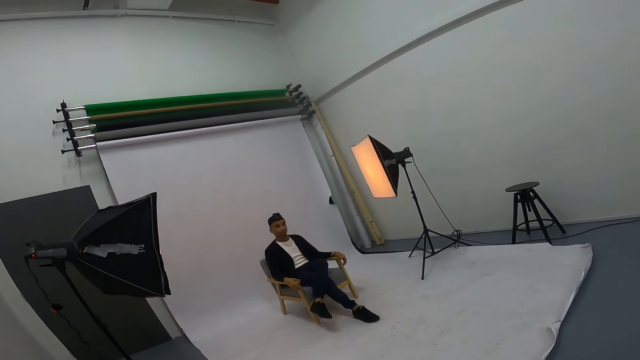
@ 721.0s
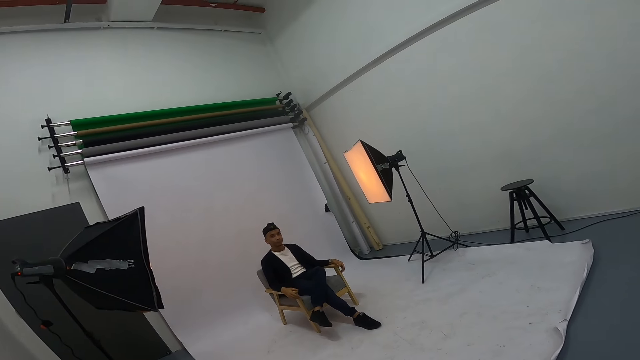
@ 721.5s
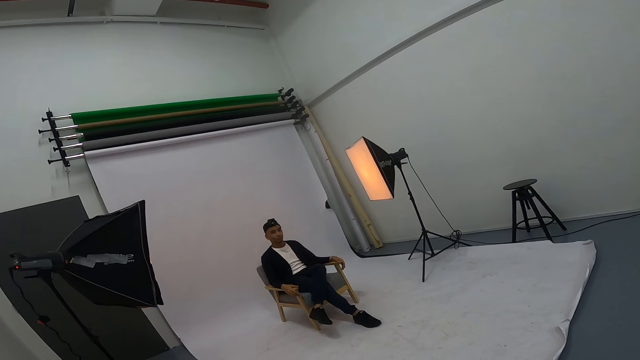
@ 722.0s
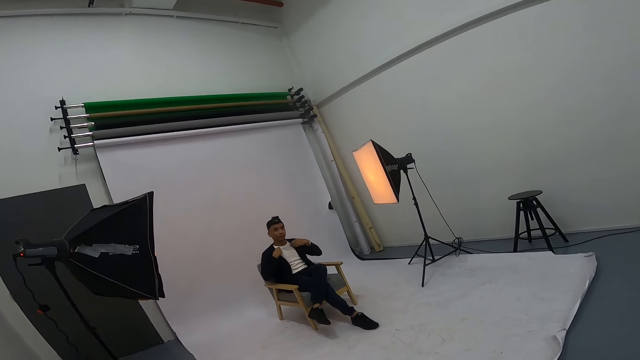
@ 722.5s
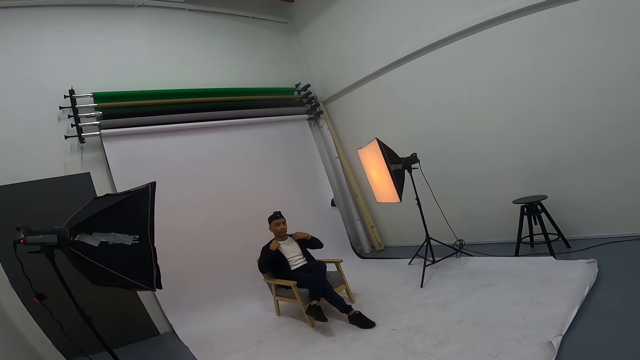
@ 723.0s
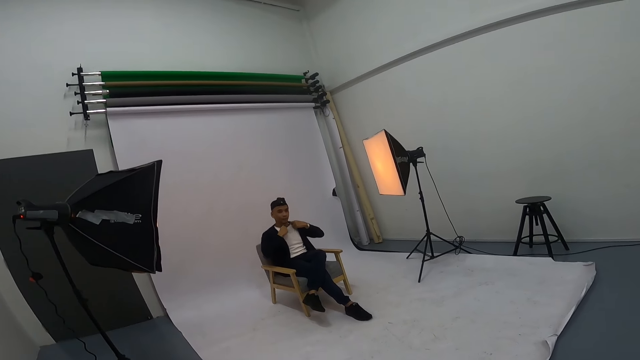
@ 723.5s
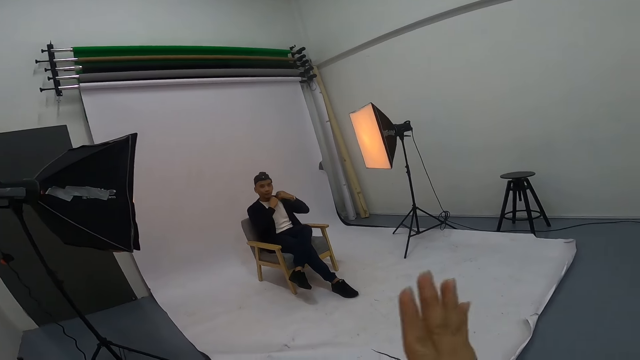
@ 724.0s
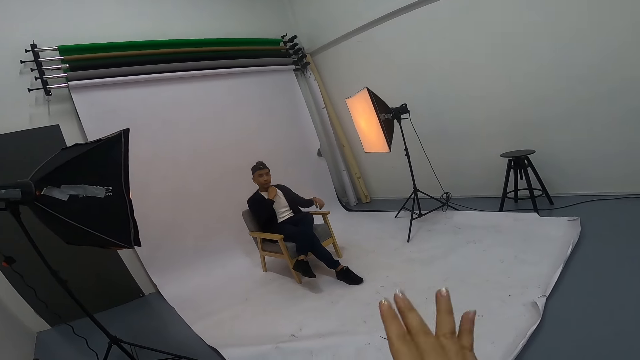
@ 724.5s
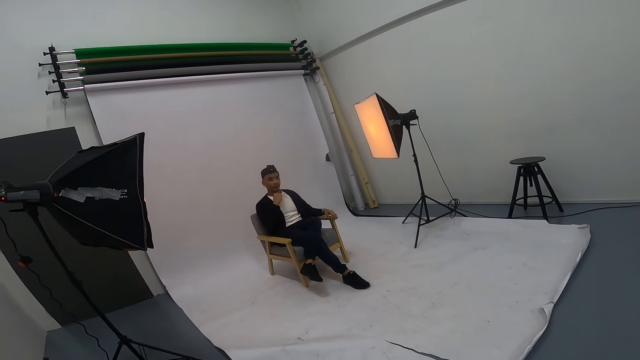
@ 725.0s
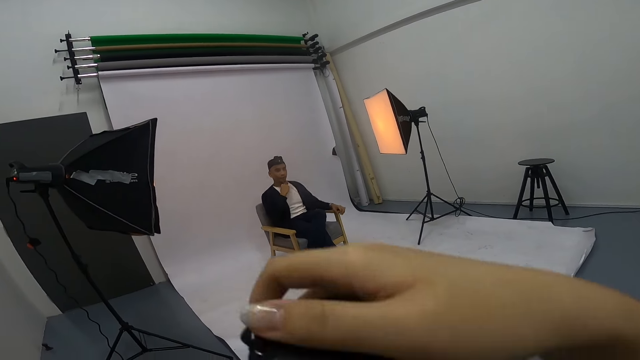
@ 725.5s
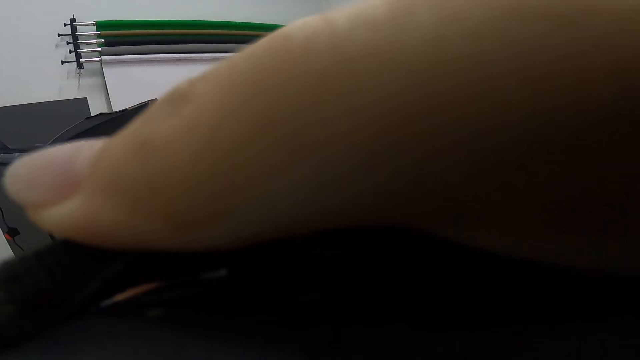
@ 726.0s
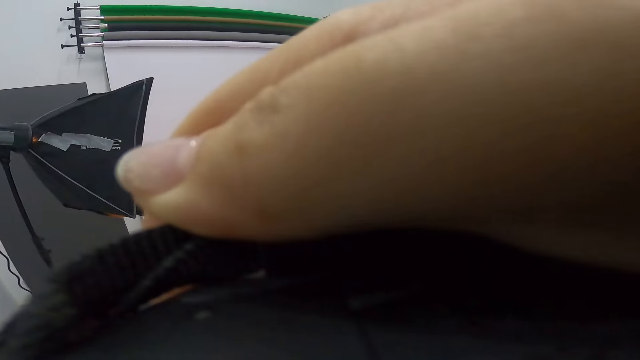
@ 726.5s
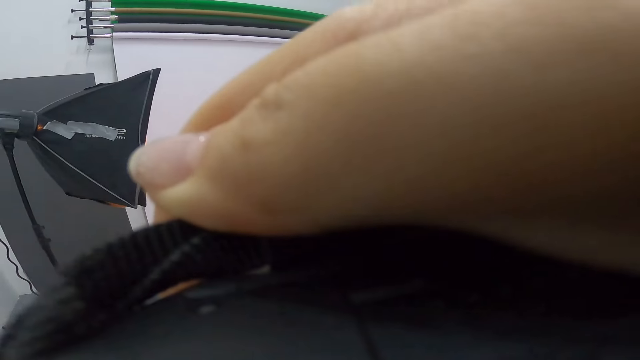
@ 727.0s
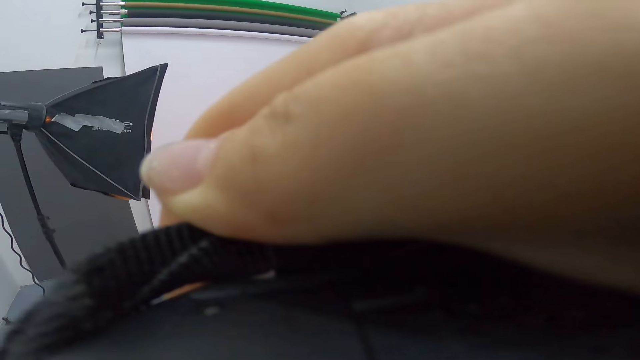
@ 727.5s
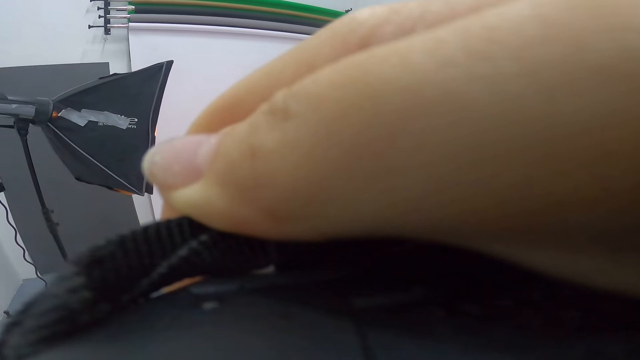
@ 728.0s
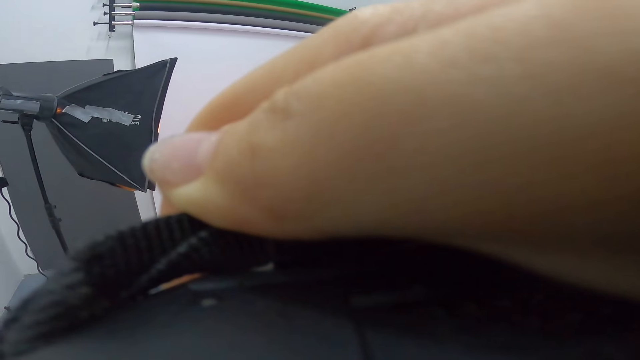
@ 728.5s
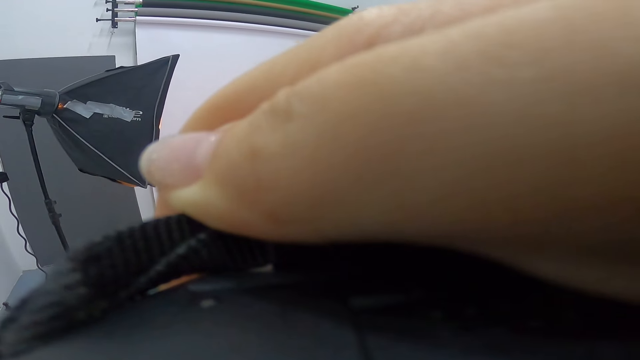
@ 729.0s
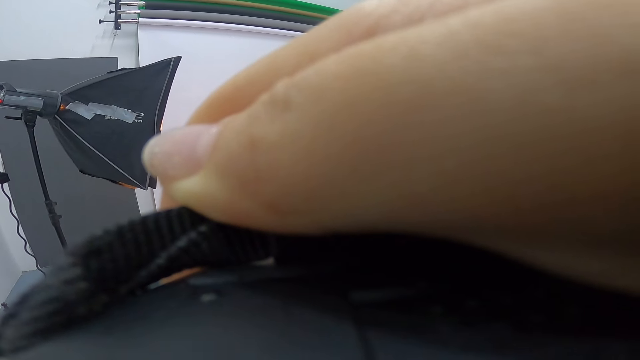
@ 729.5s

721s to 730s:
A man adjusts the sweater. The camera wearer gestures at the man. They lift the camera. They take a photo of the man.

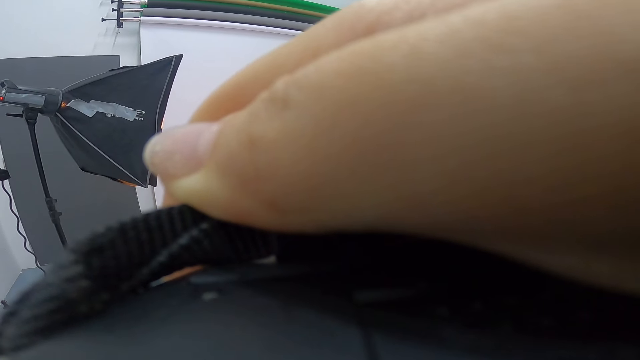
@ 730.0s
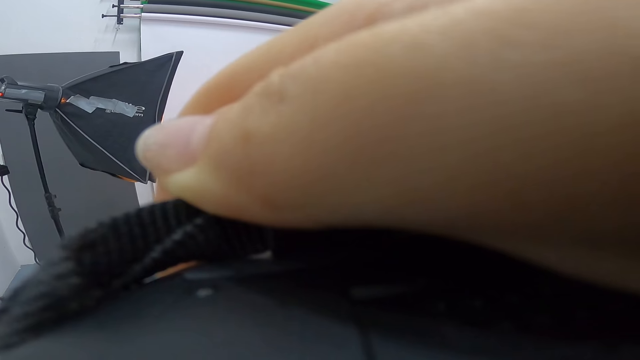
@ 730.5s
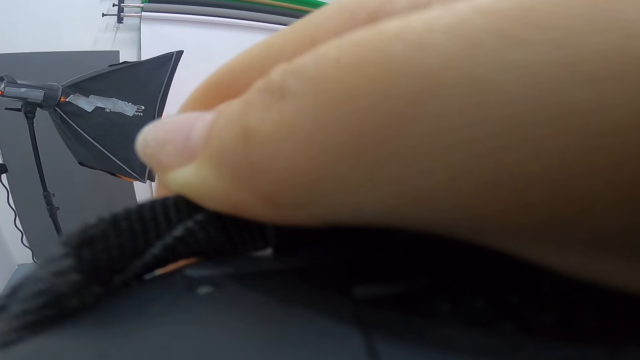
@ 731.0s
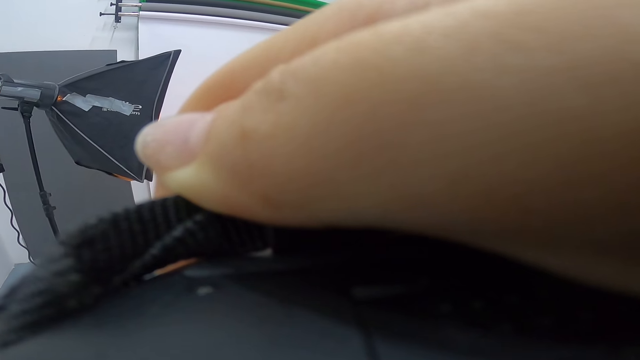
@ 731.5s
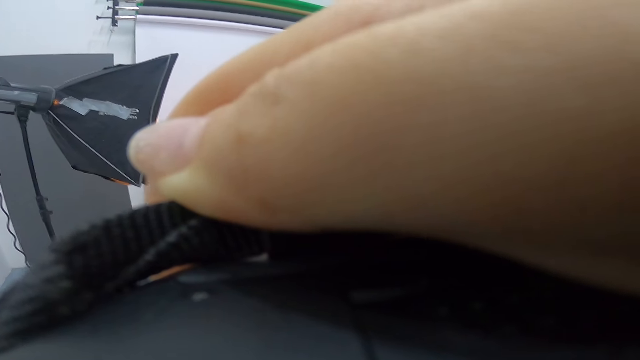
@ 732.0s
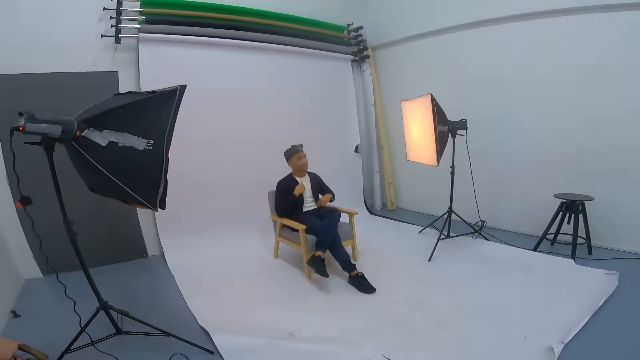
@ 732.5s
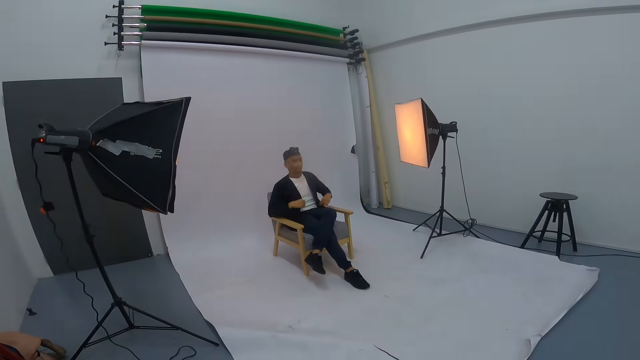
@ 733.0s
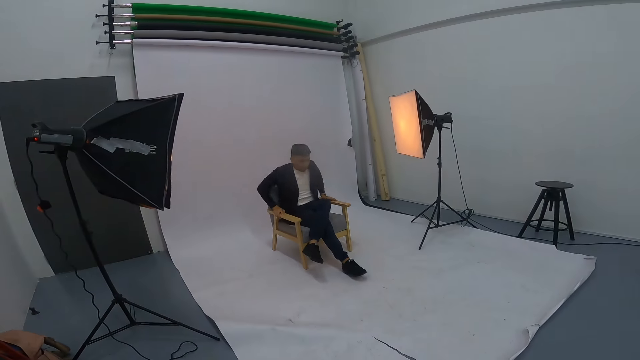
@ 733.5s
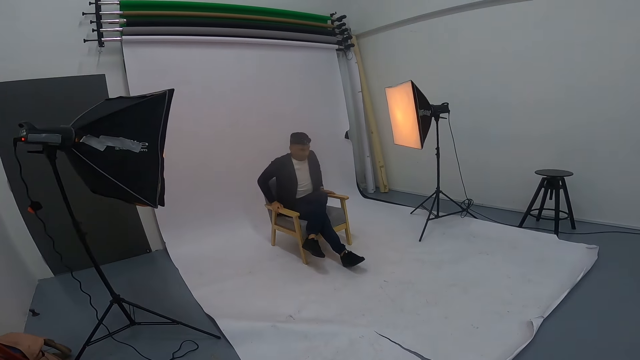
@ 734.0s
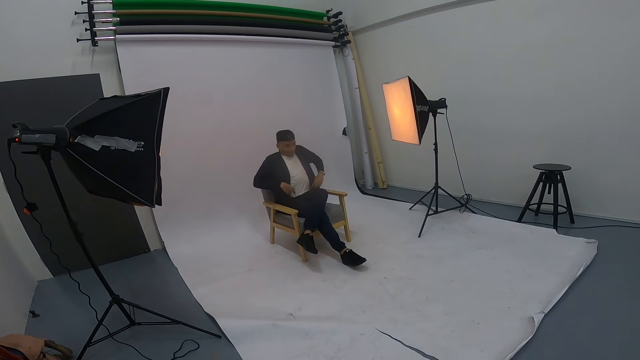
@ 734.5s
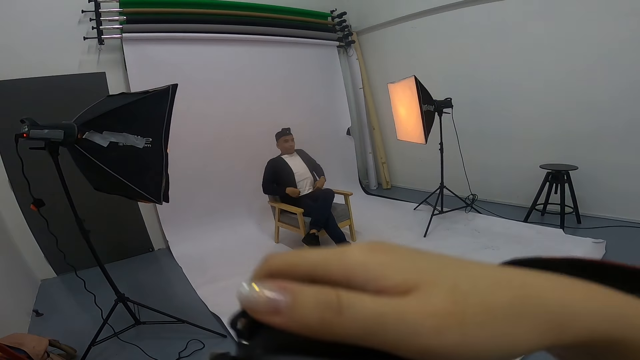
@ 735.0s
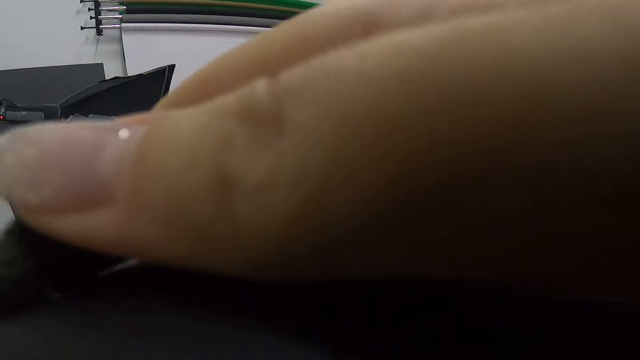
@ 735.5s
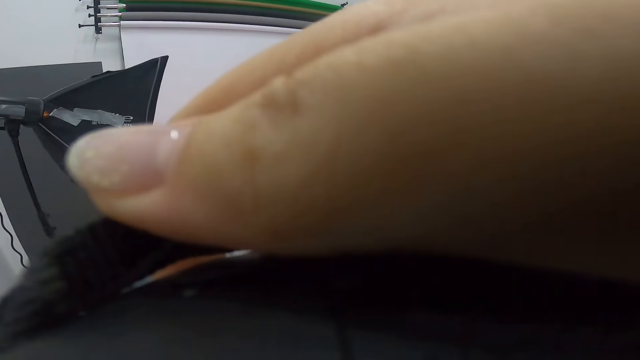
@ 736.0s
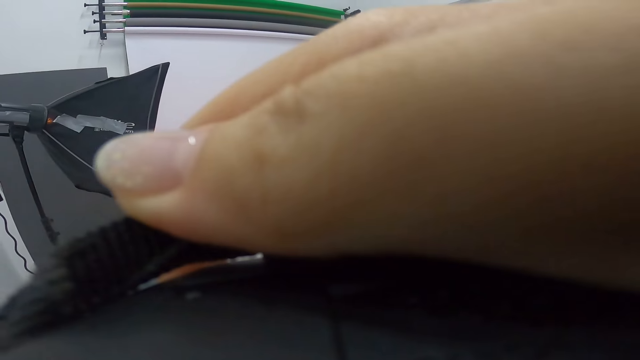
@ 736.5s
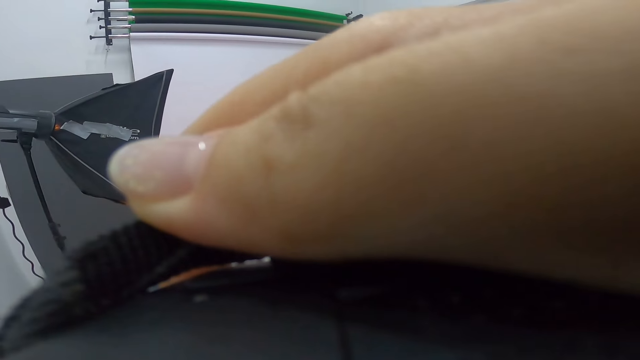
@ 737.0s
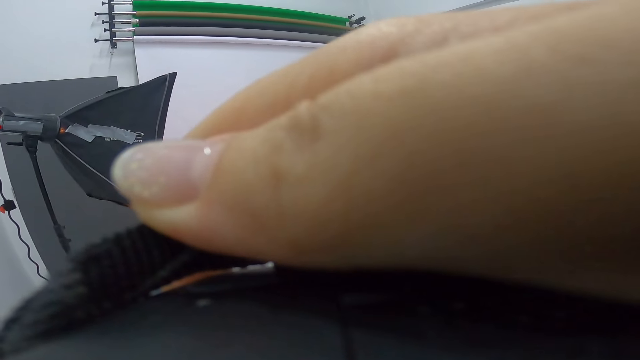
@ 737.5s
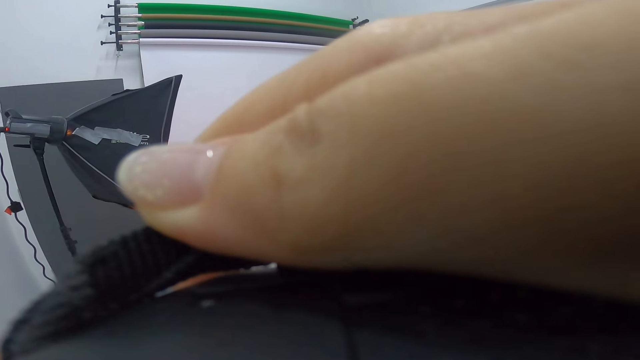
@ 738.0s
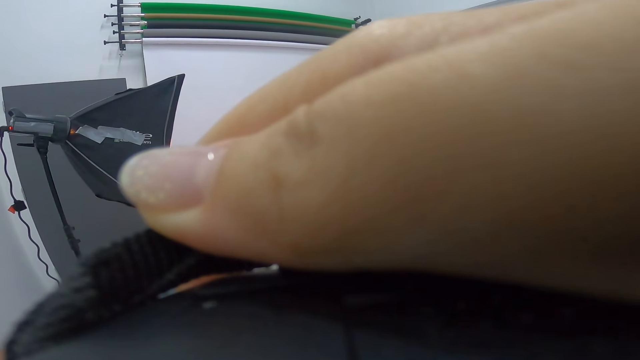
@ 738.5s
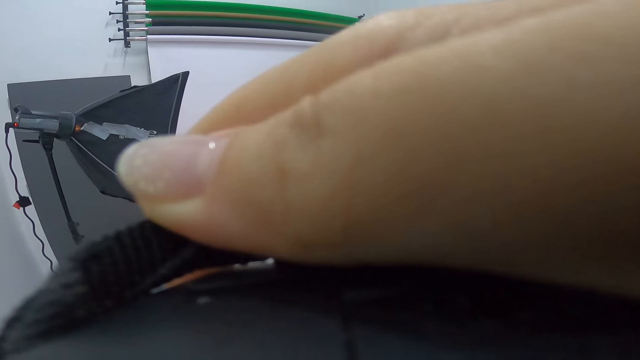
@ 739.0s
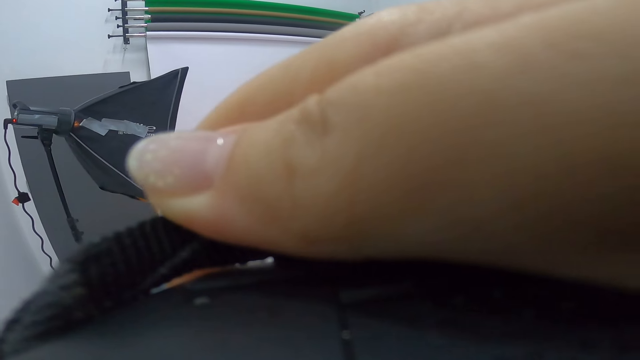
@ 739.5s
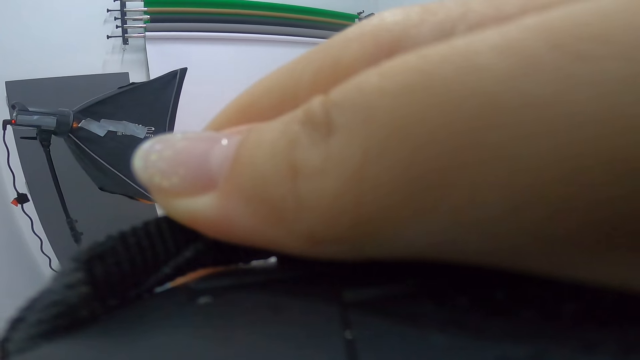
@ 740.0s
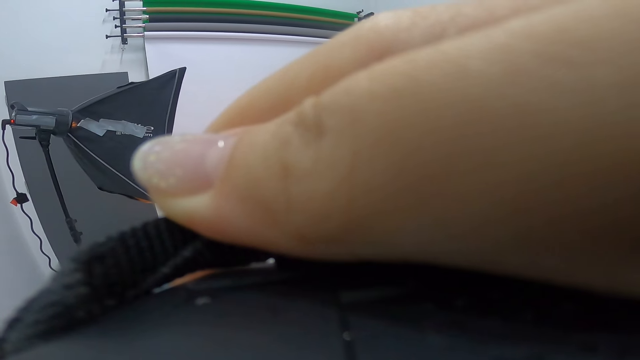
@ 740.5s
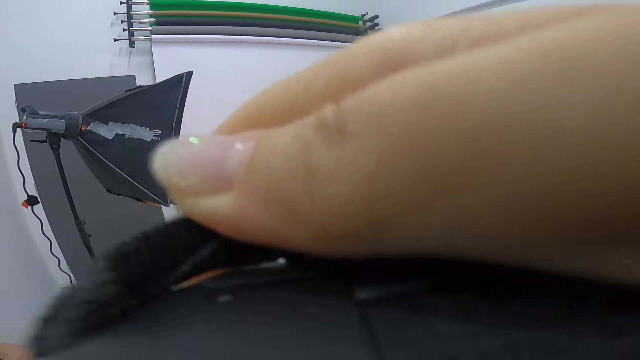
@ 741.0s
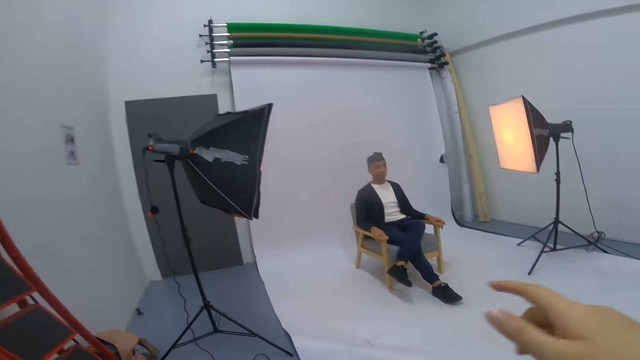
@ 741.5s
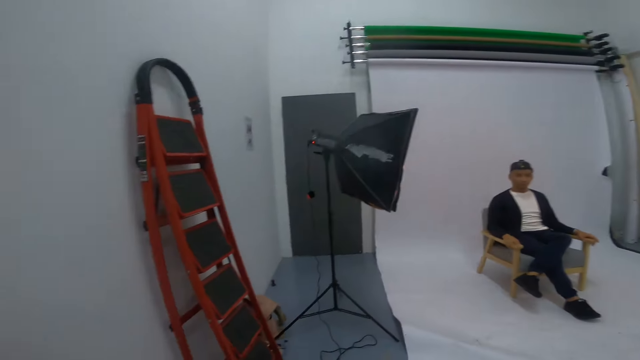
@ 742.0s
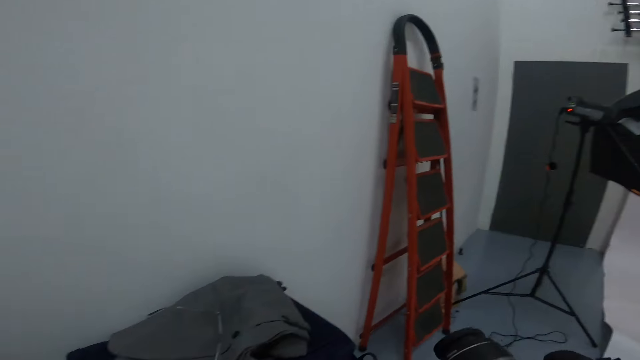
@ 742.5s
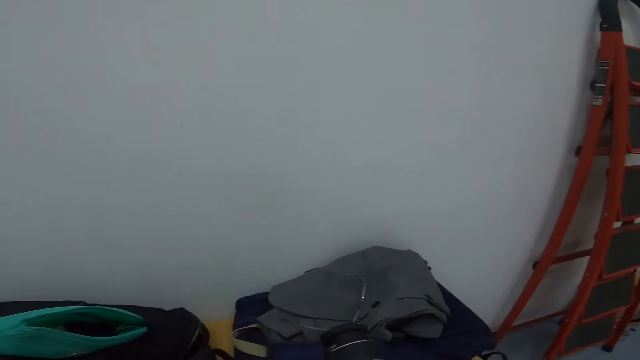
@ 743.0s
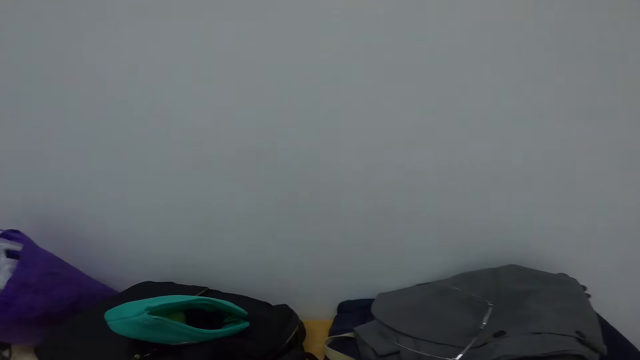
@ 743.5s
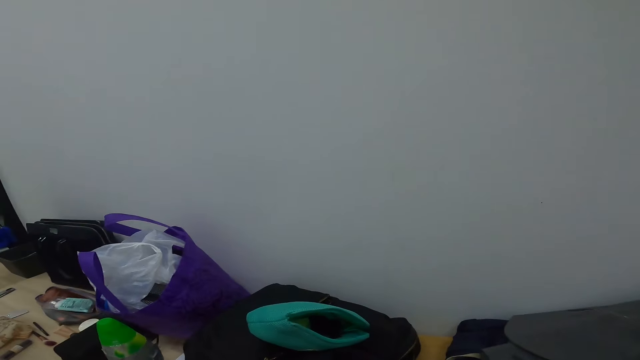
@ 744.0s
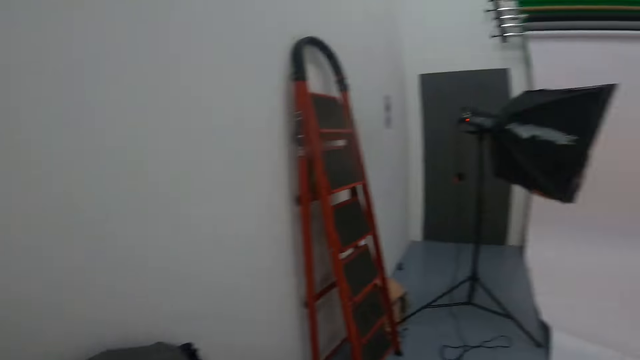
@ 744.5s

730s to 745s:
The camera wearer takes a photo shot. A man adjusts the sweater, sits upright and adjusts the sweater. The camera wearer lifts the camera. They take a photo of the man. They take a photo shot. They take a photo shot again. They lower the camera. They look around the room.
